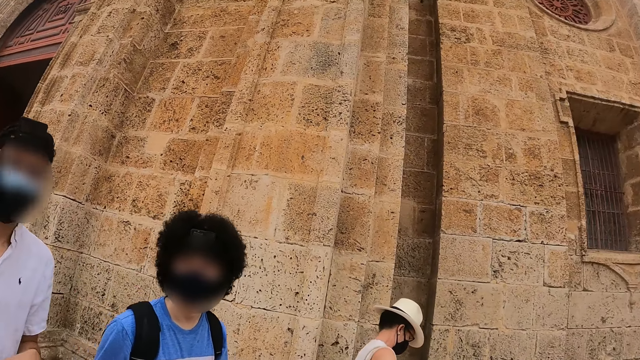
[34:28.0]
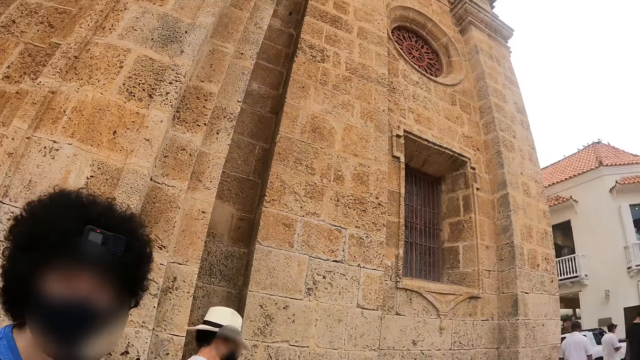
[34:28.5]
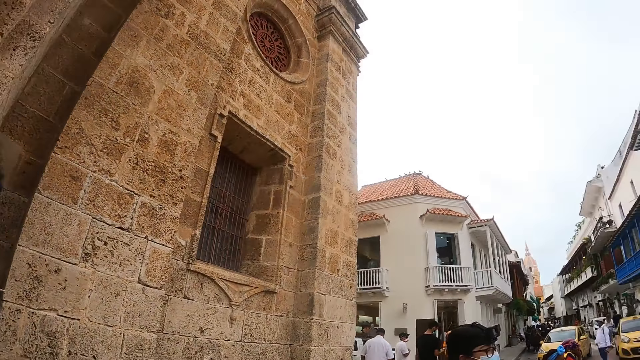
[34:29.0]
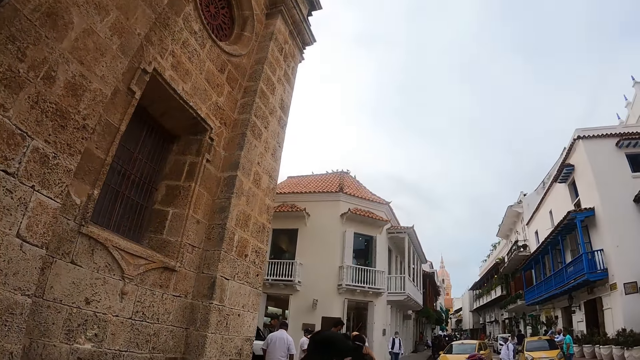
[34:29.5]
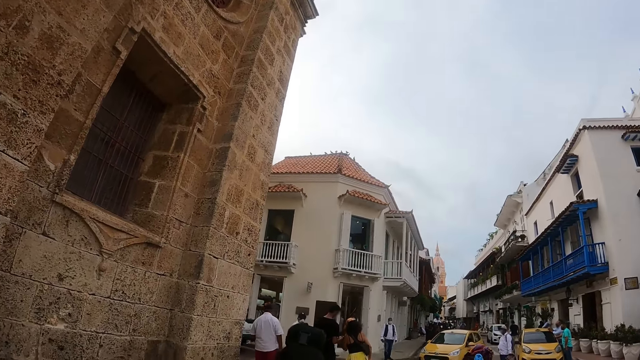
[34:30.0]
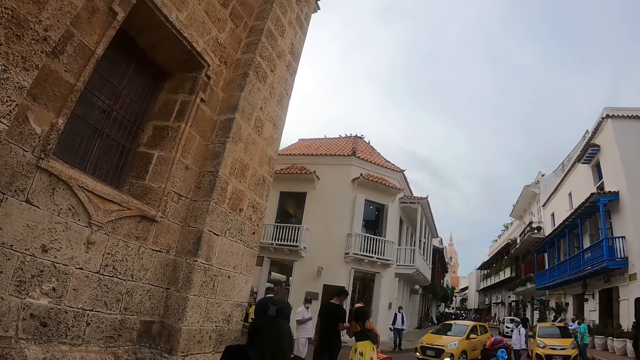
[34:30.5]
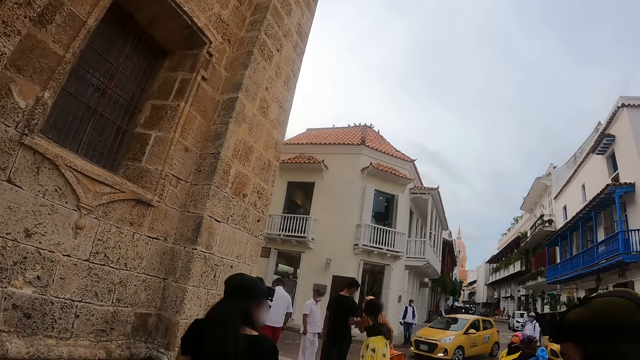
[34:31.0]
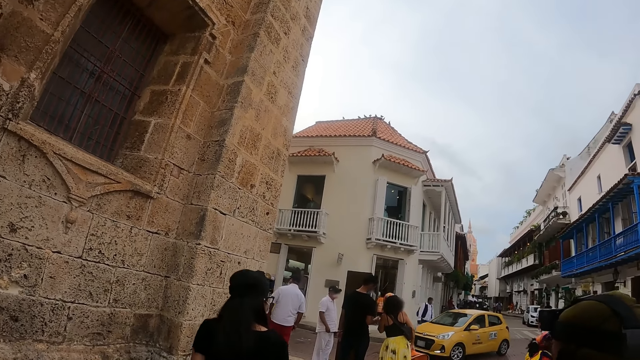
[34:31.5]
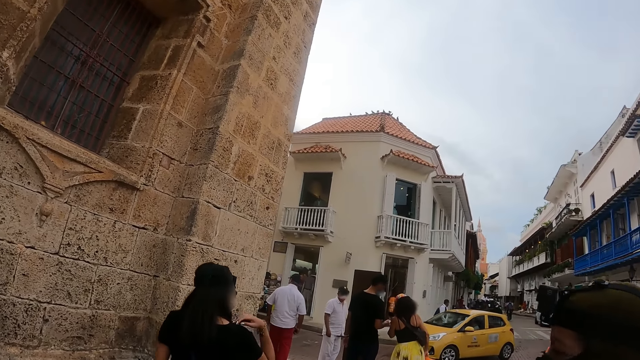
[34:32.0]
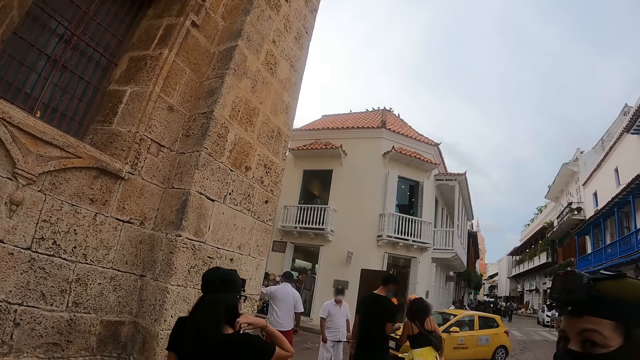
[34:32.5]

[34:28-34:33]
The camera wearer looks at a man. They start to walk.

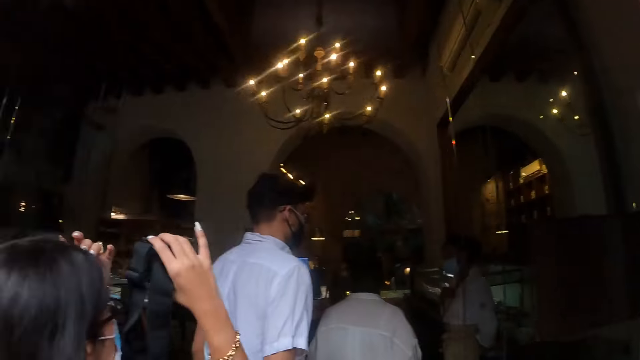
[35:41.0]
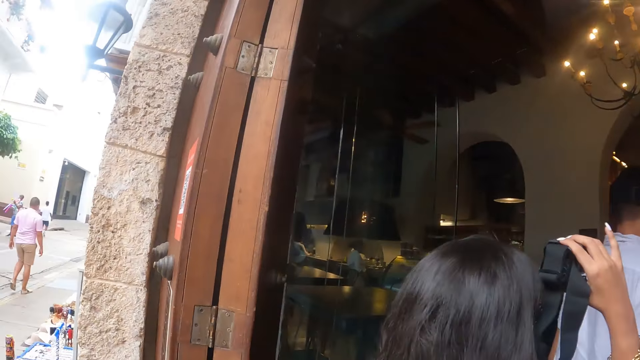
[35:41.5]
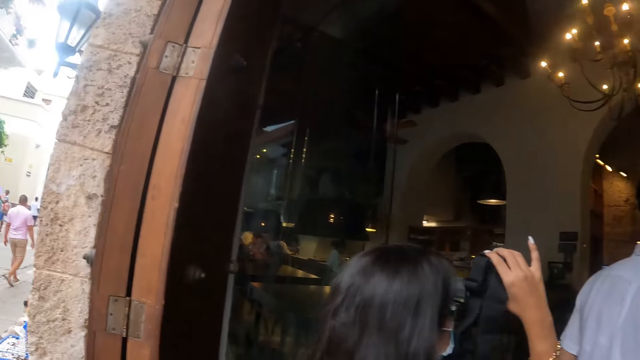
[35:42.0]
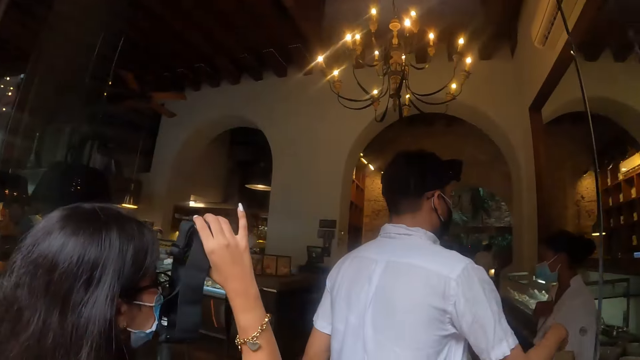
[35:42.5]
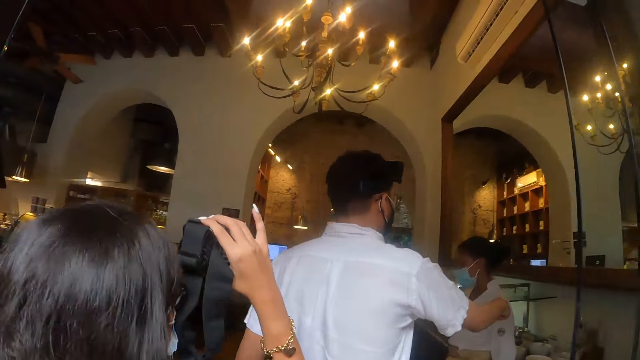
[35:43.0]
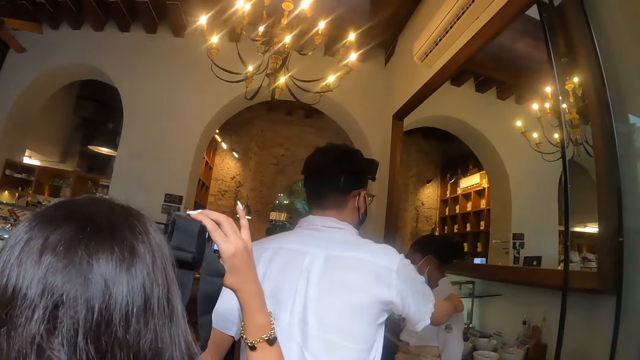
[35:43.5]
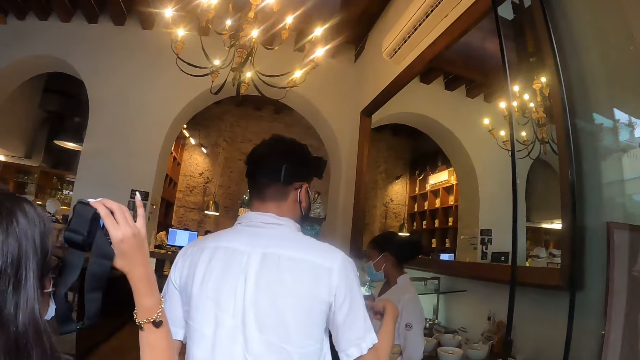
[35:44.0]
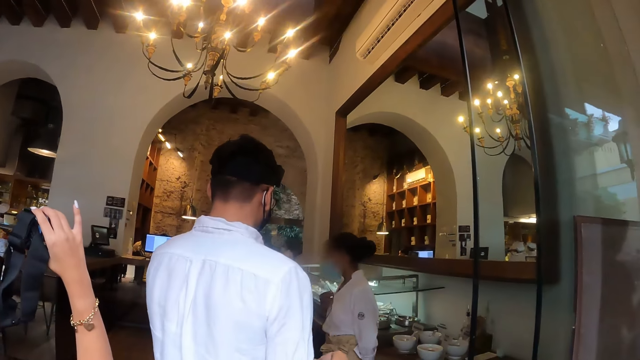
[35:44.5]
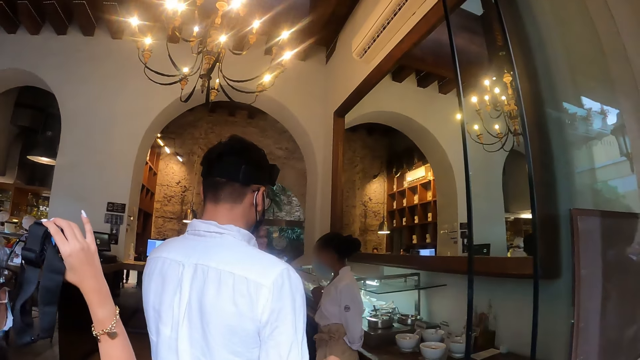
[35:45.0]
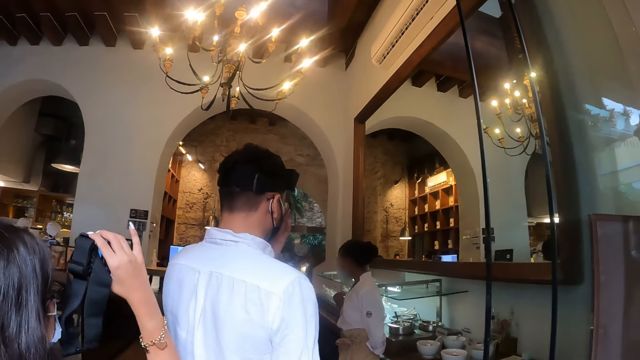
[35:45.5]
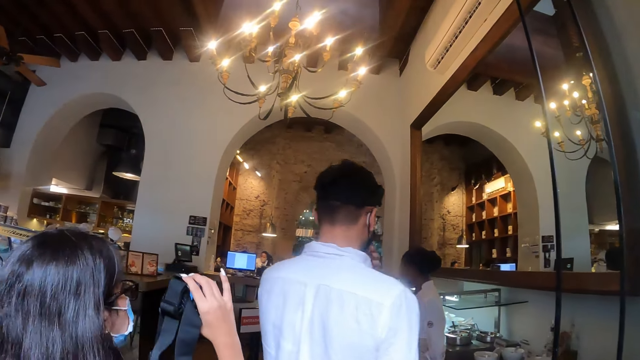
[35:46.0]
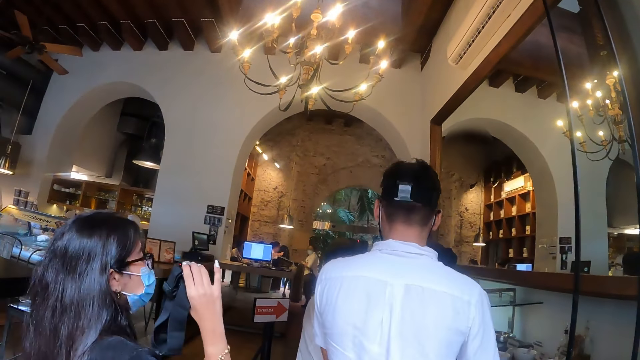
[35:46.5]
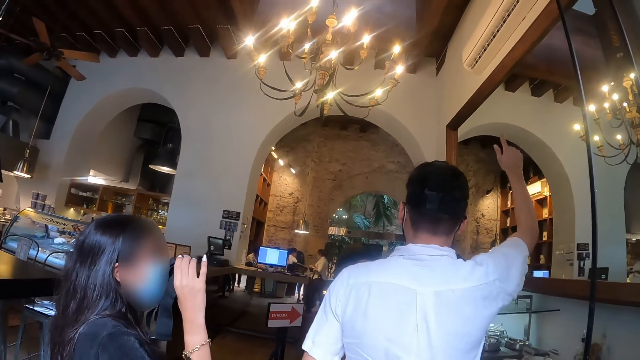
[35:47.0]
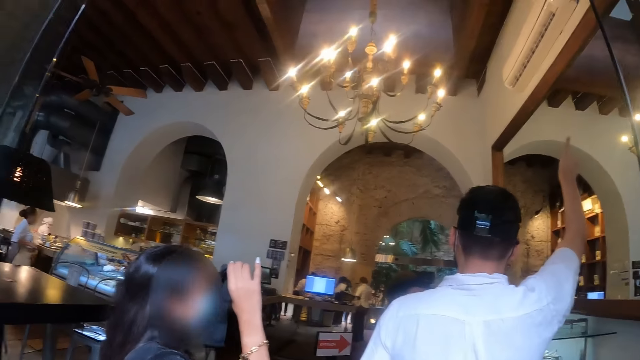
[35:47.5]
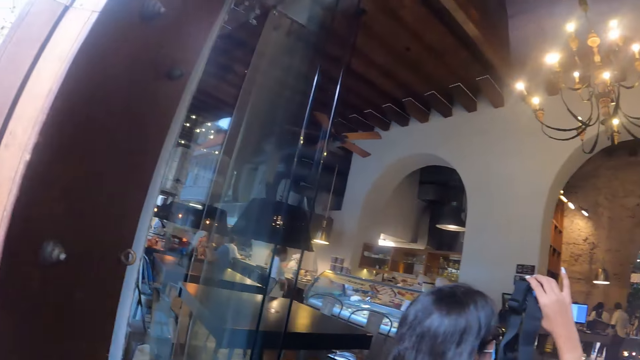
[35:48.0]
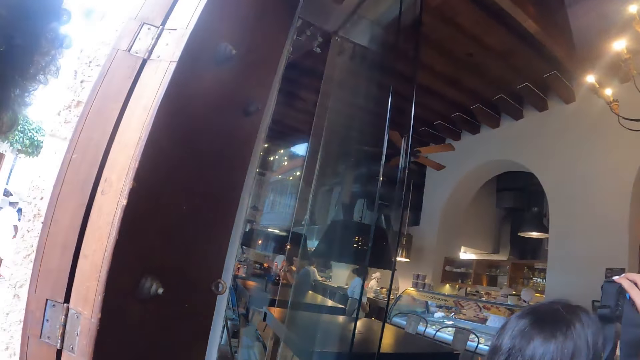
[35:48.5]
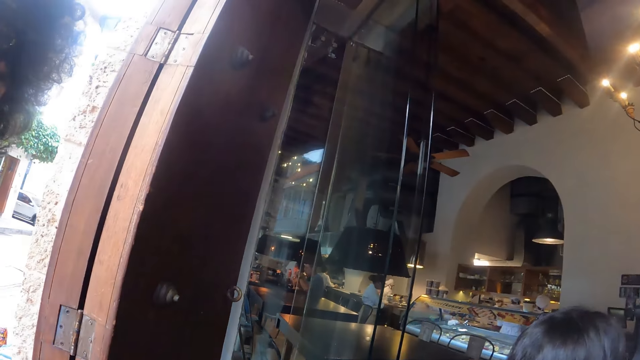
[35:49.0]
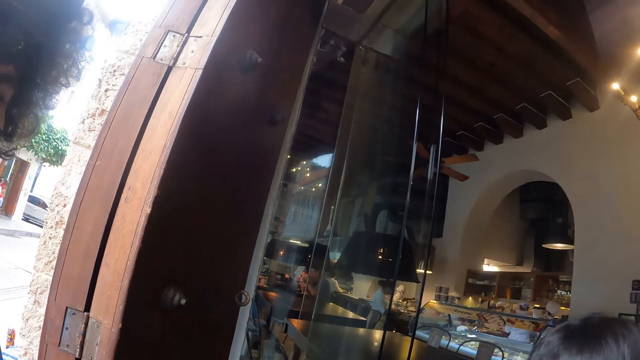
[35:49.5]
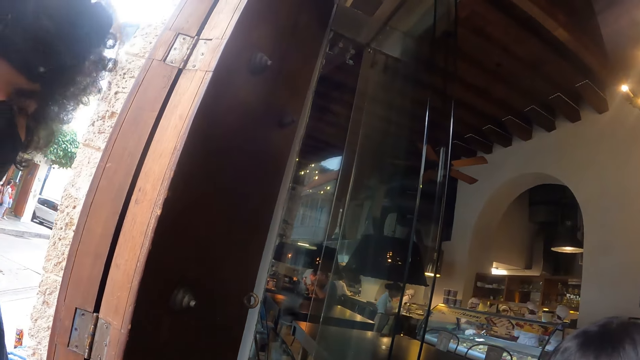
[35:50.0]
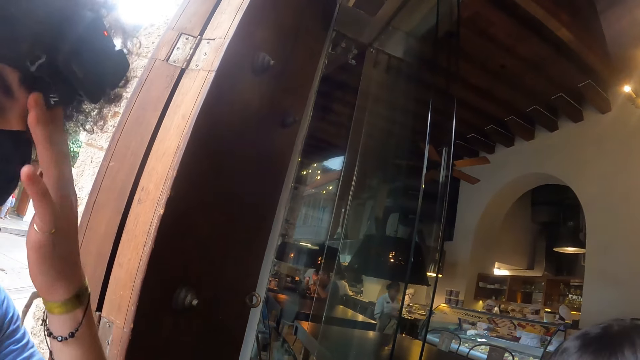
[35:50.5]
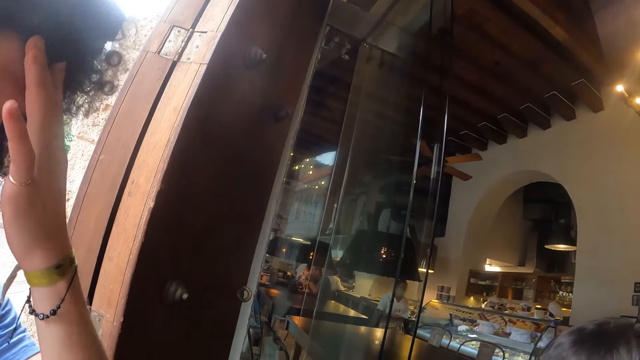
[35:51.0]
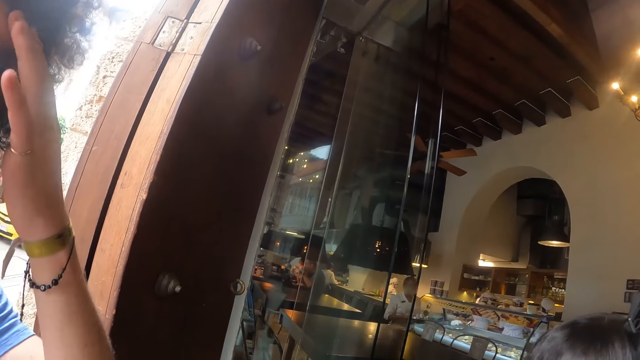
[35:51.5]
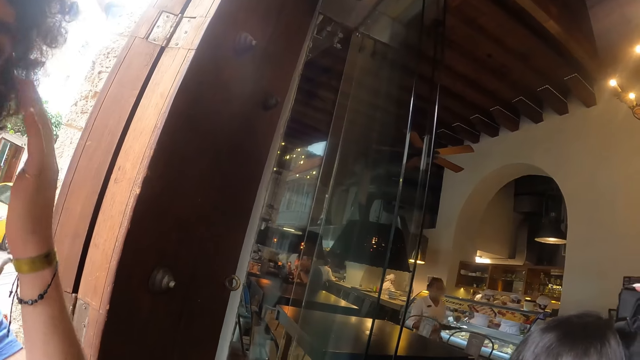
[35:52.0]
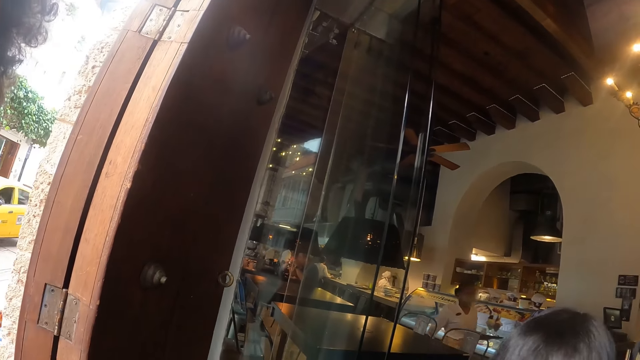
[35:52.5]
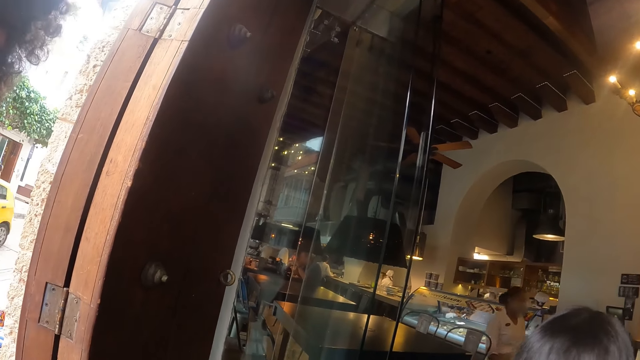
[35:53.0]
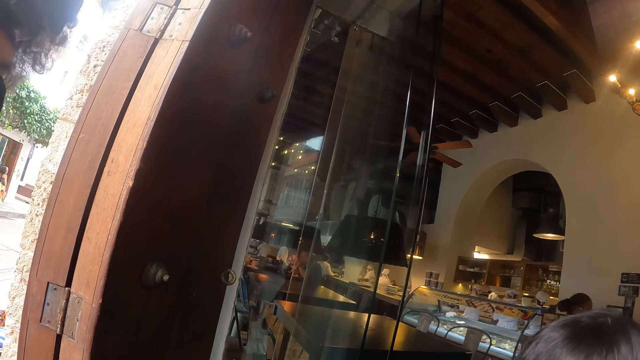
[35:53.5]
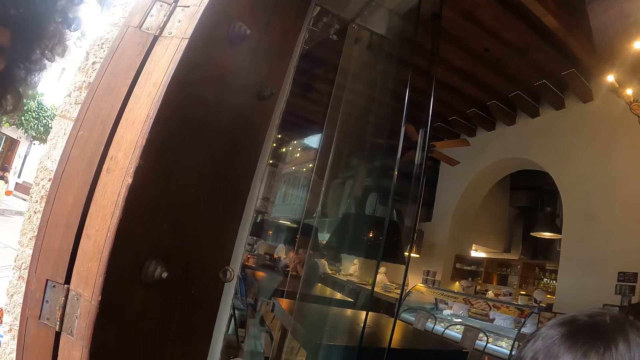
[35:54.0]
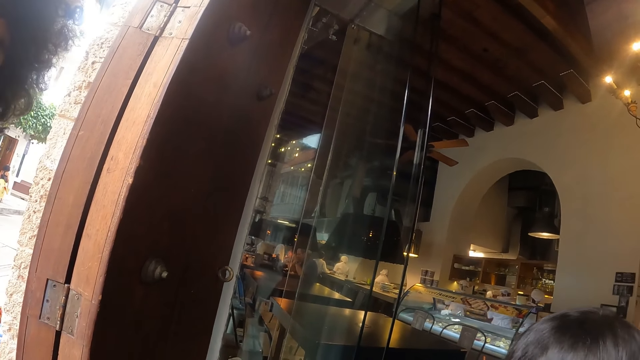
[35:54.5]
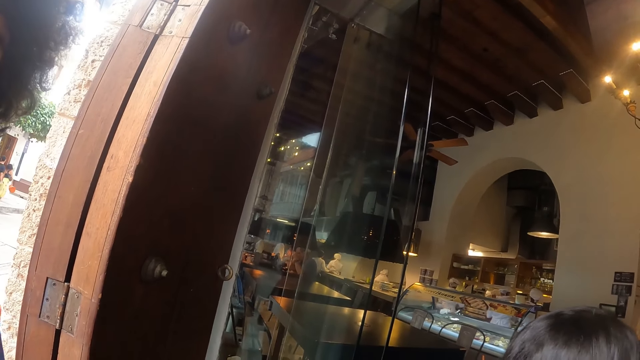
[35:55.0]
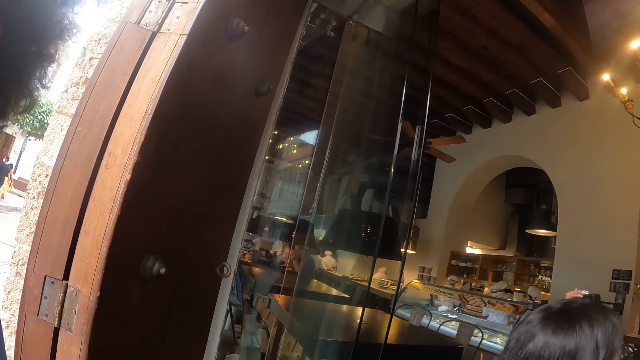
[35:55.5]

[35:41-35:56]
The camera wearer stands at a restaurant door. They walk in the shop and look around.
